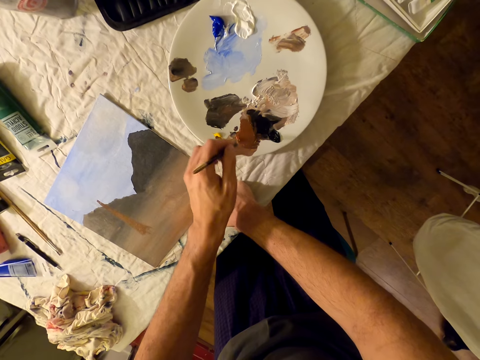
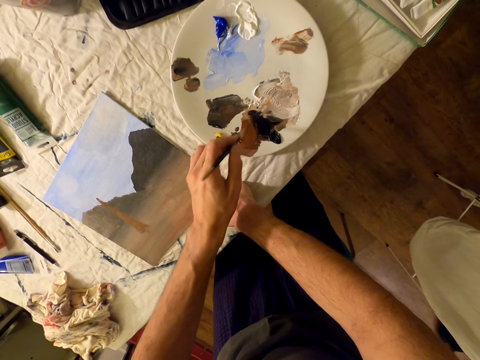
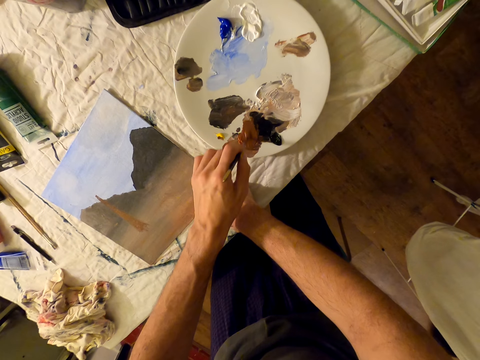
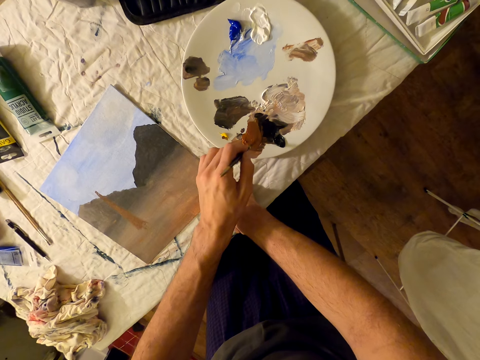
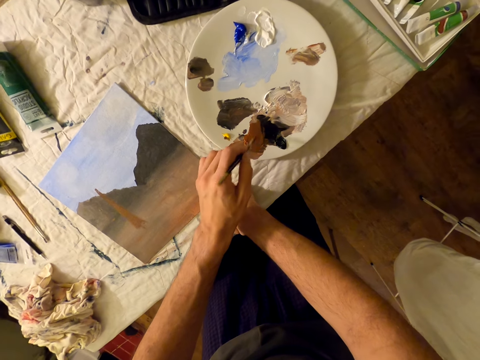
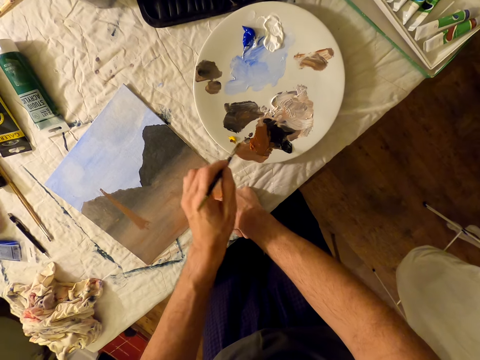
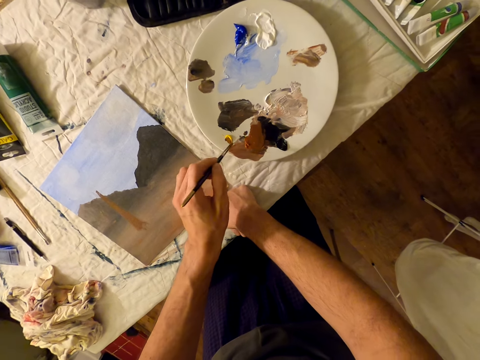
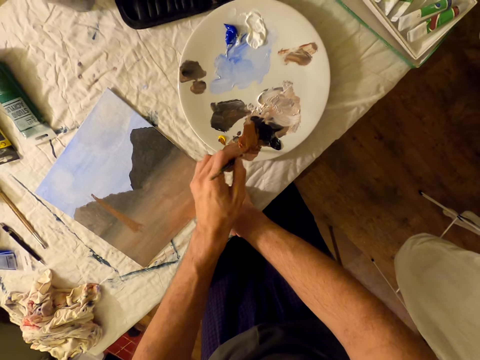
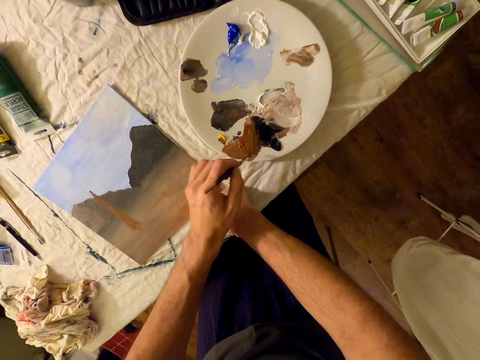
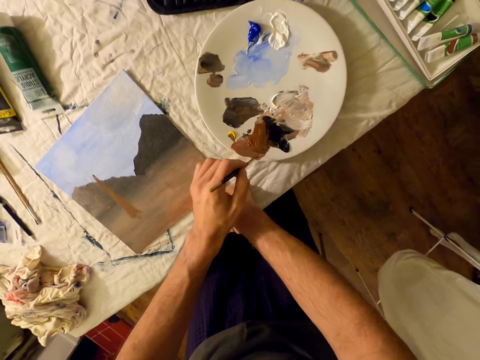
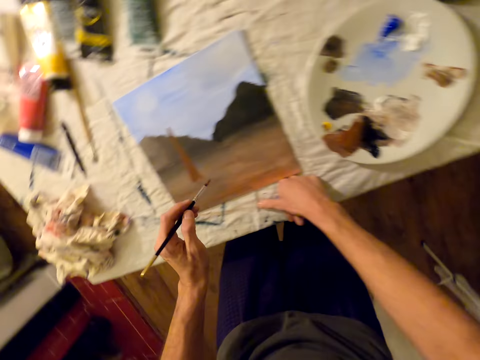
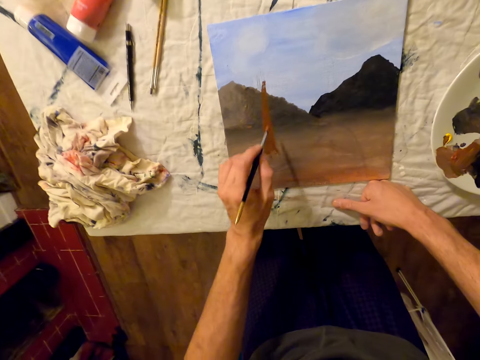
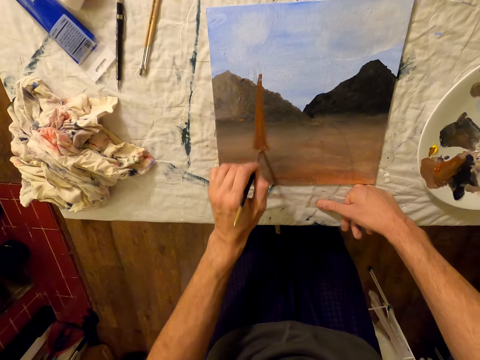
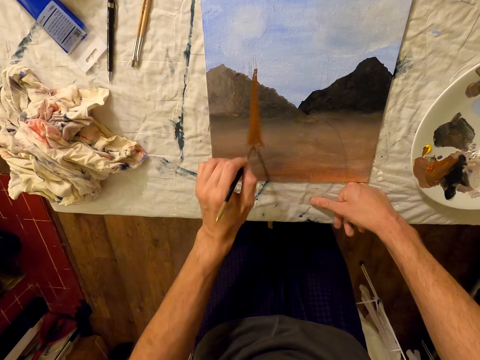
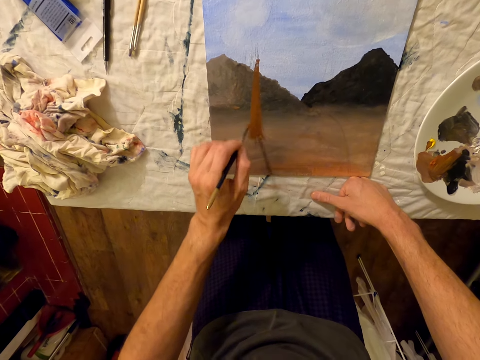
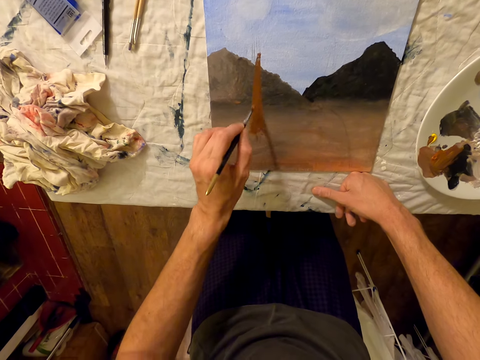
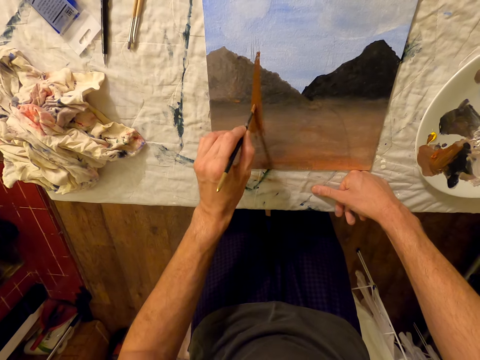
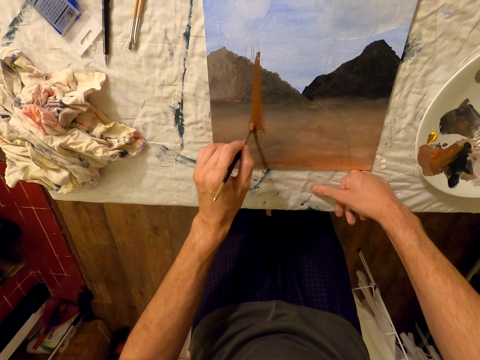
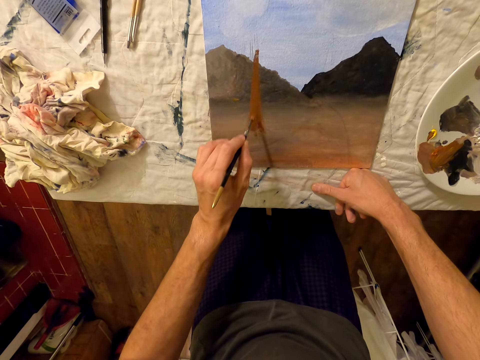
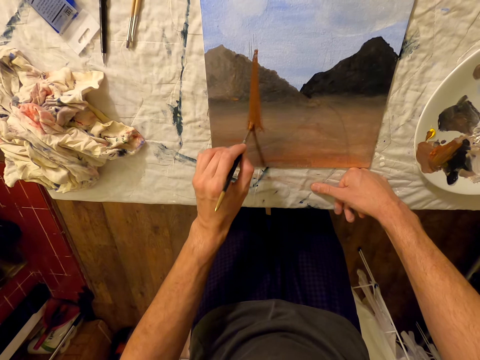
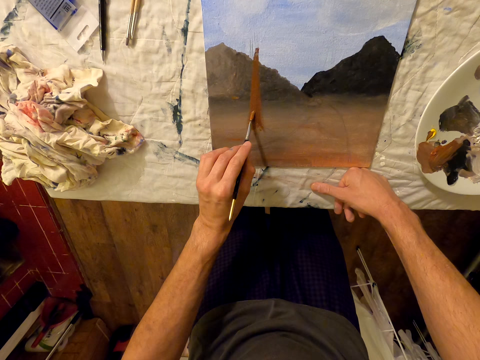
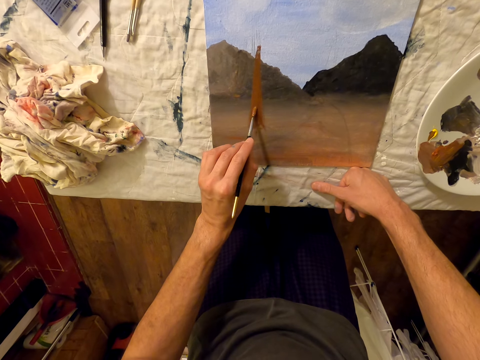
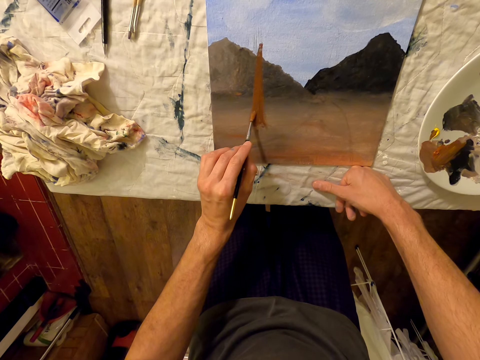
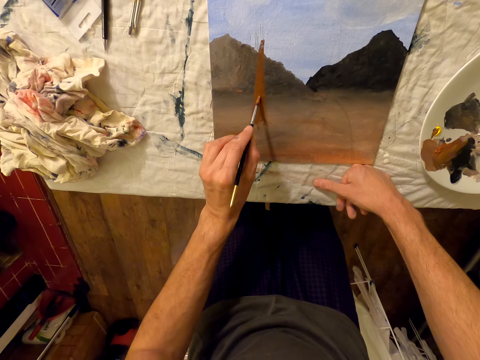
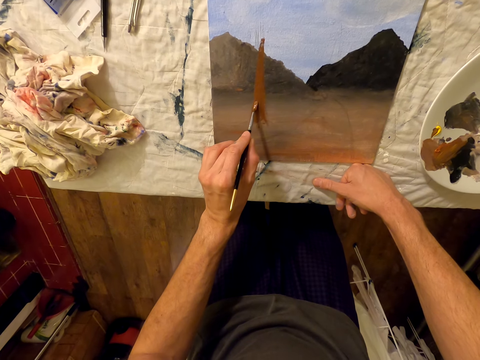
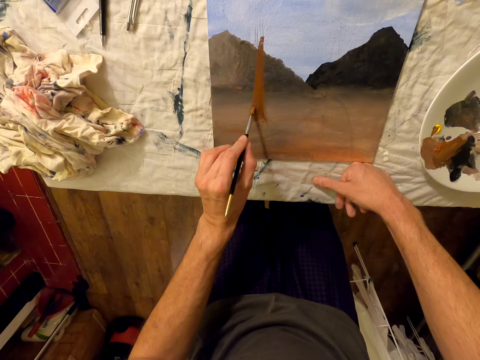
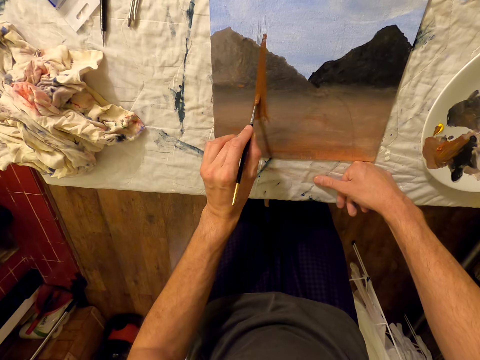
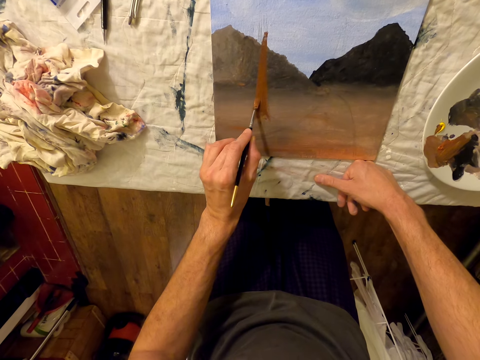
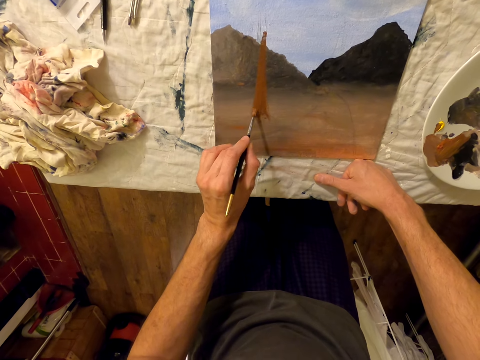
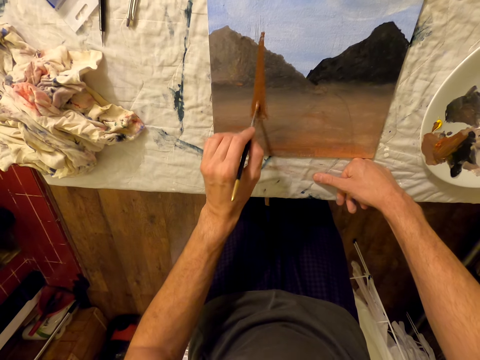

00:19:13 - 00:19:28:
The camera wearer paints the painting on the board with a brush.

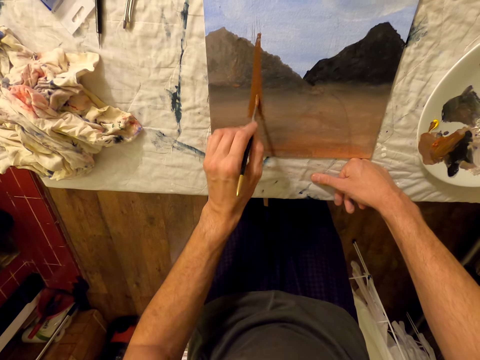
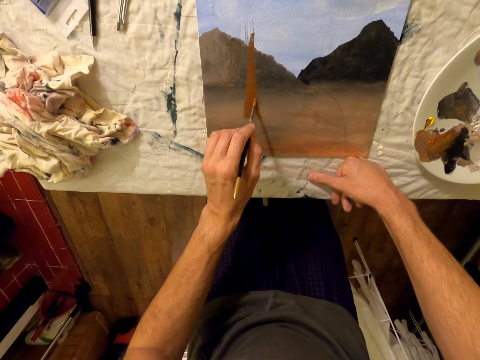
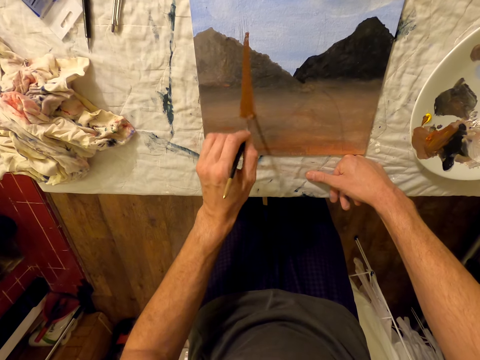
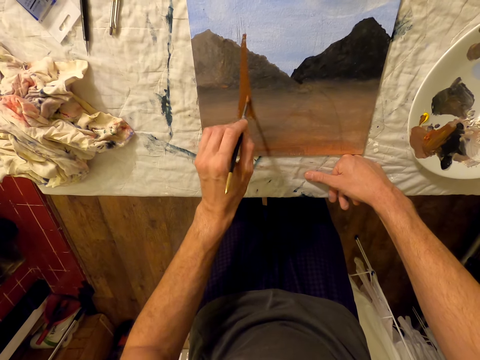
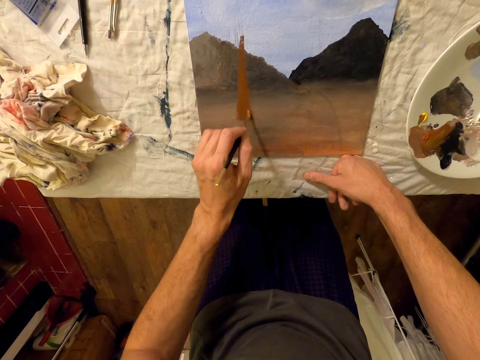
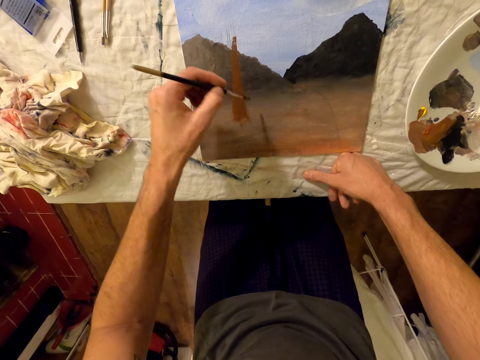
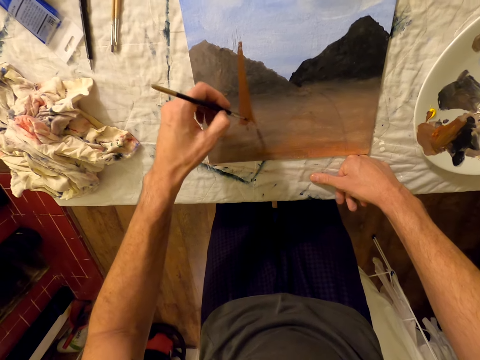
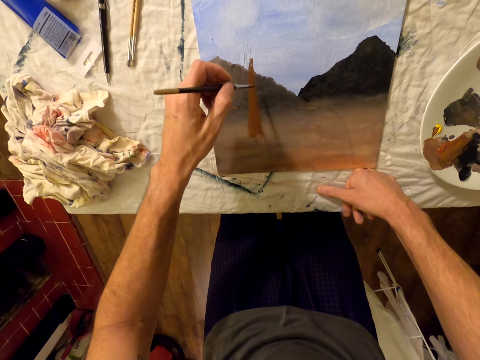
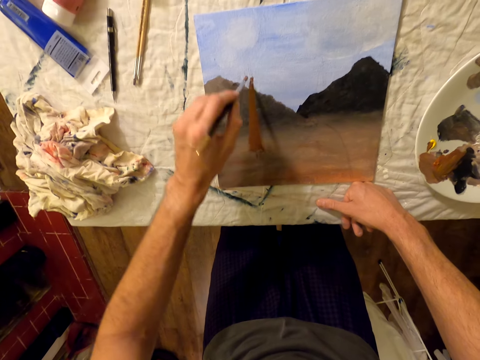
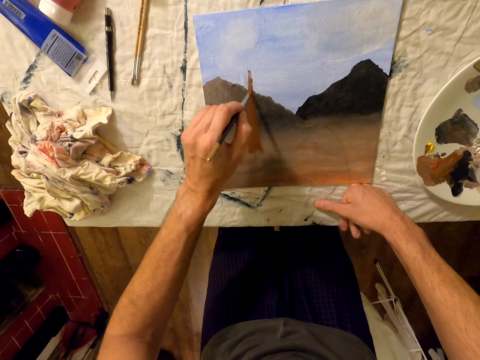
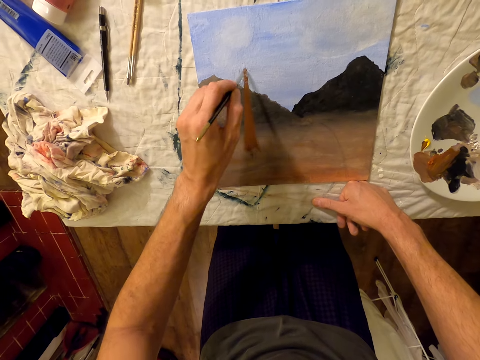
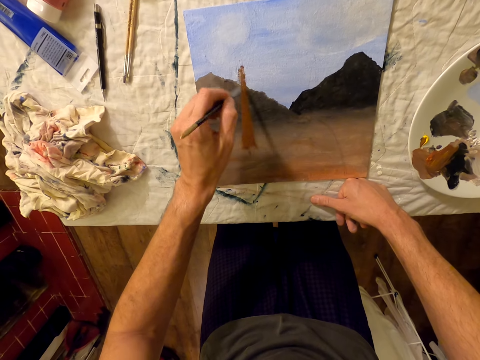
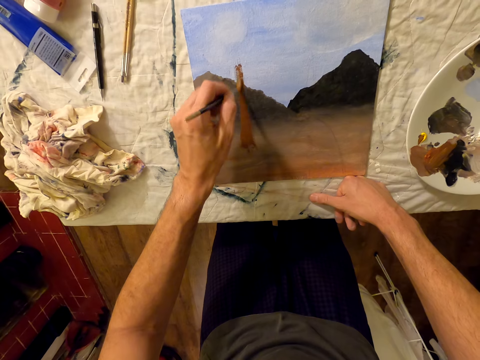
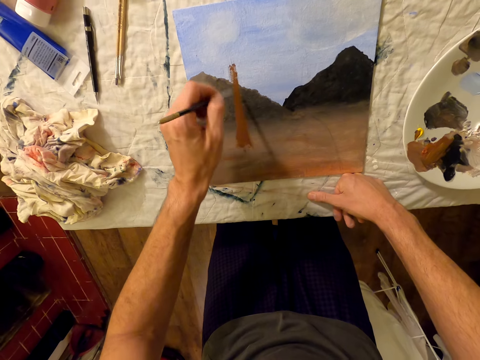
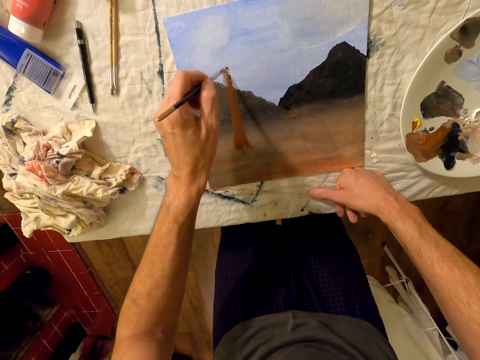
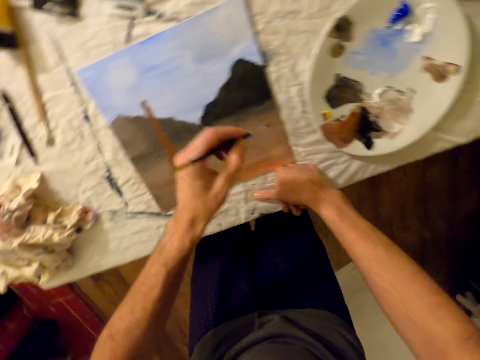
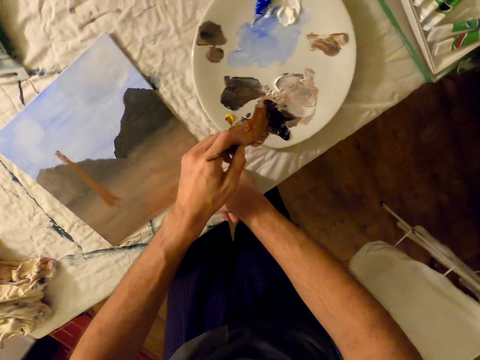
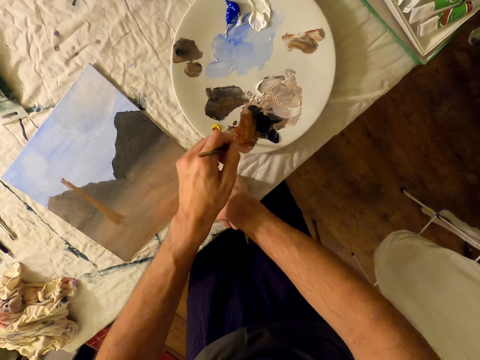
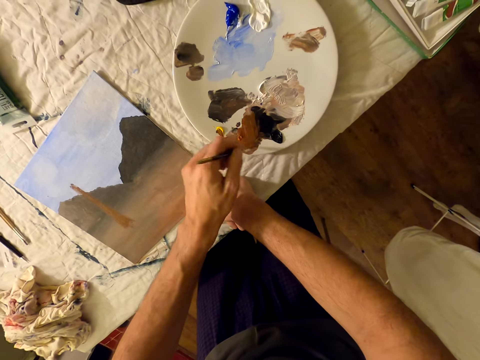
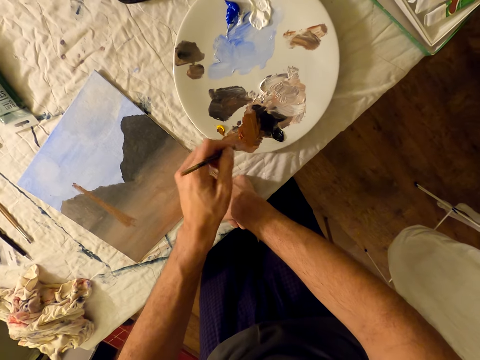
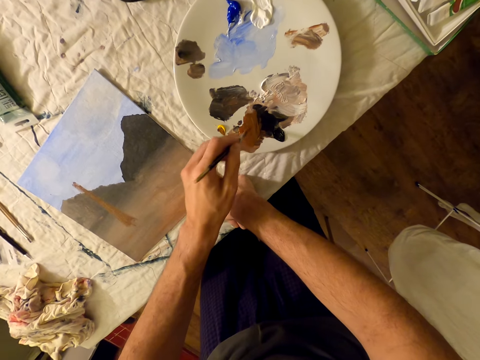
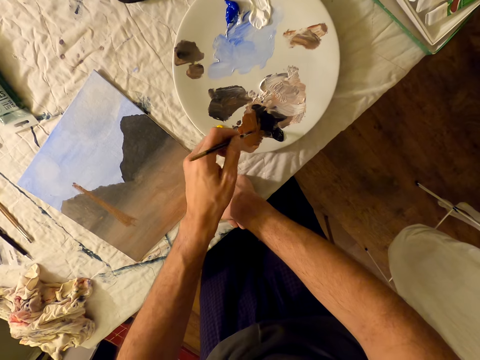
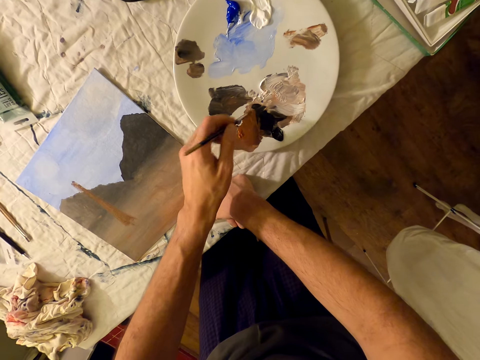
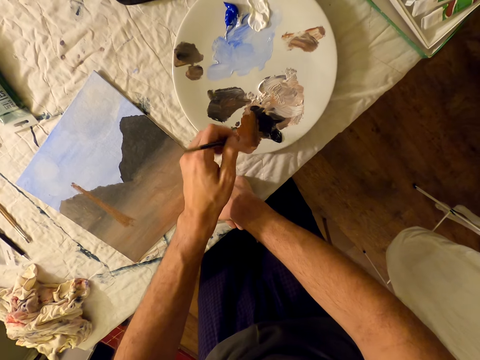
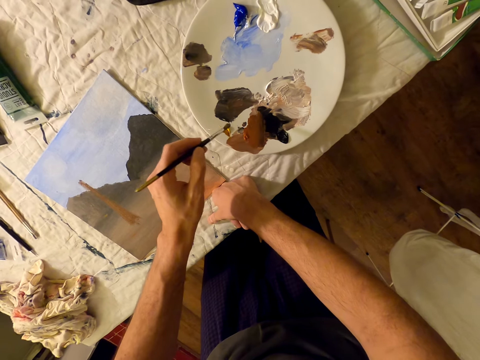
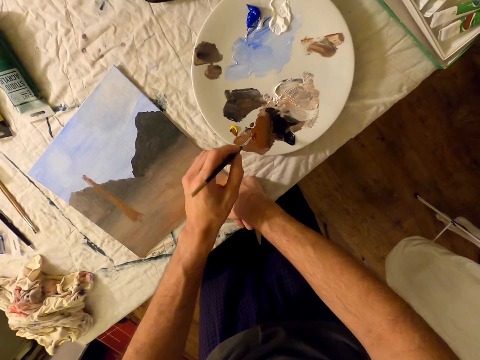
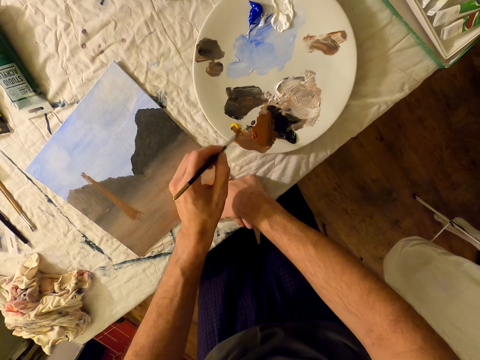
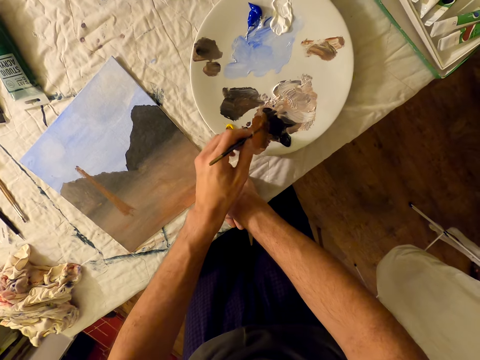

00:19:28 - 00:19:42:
The camera wearer picks the color from the plate with a brush.
